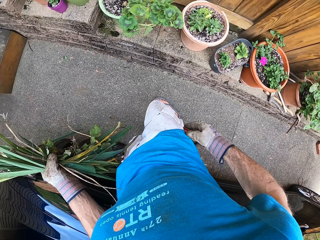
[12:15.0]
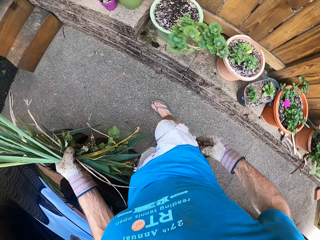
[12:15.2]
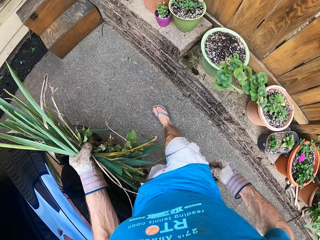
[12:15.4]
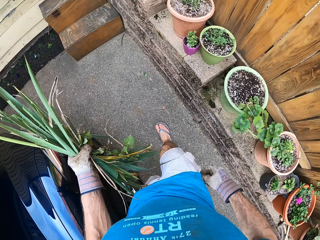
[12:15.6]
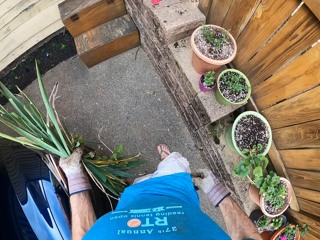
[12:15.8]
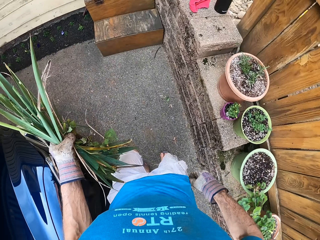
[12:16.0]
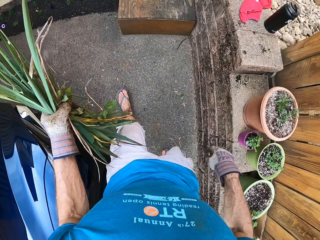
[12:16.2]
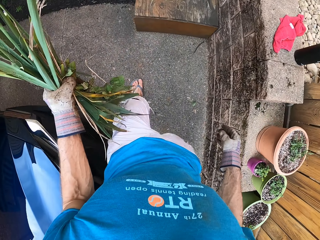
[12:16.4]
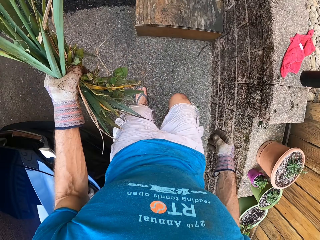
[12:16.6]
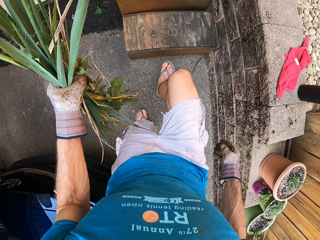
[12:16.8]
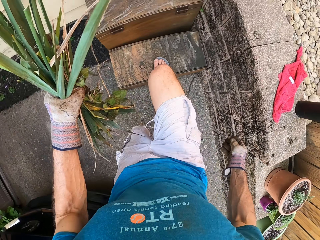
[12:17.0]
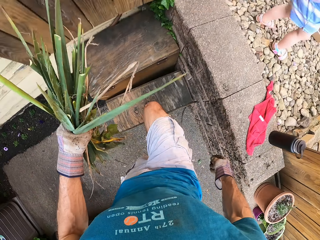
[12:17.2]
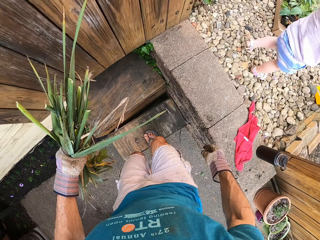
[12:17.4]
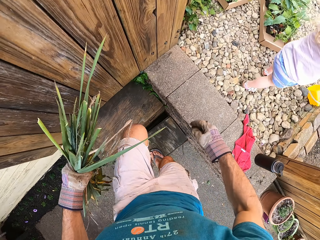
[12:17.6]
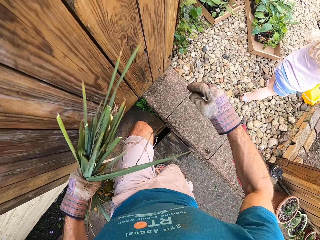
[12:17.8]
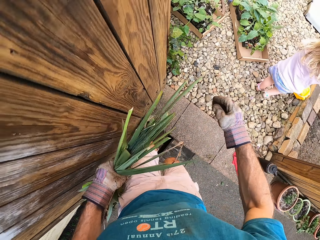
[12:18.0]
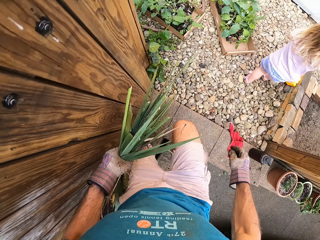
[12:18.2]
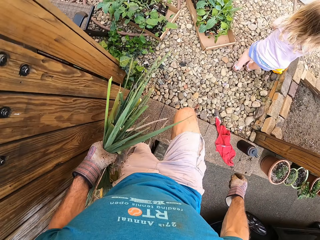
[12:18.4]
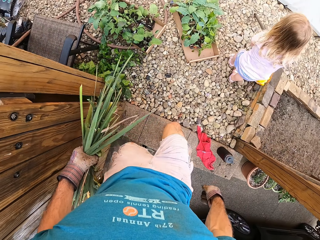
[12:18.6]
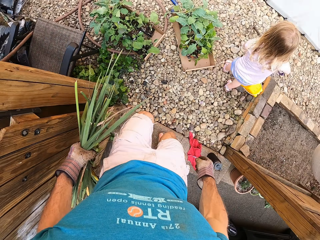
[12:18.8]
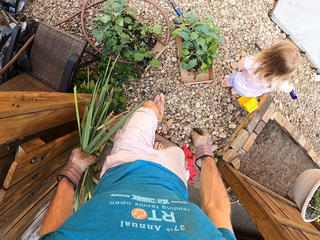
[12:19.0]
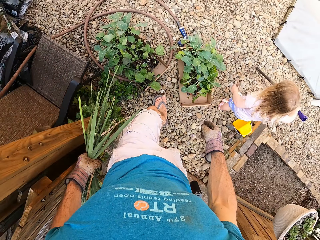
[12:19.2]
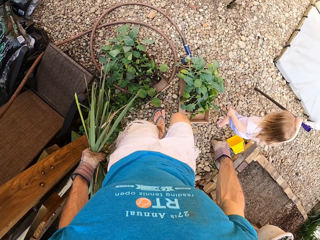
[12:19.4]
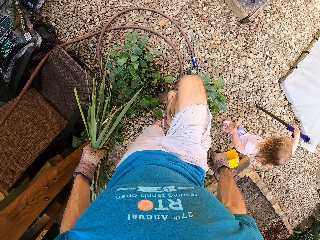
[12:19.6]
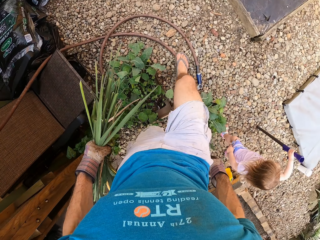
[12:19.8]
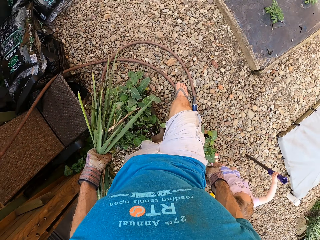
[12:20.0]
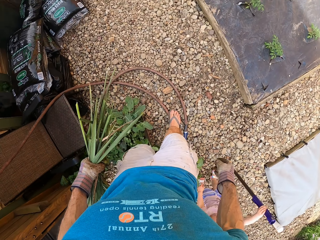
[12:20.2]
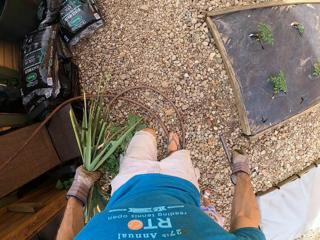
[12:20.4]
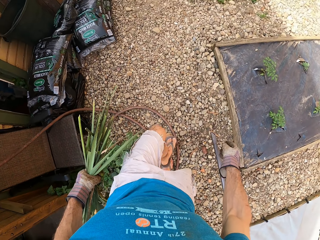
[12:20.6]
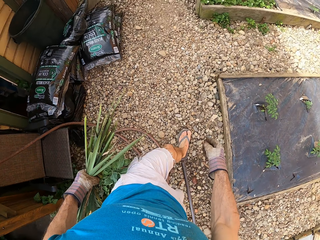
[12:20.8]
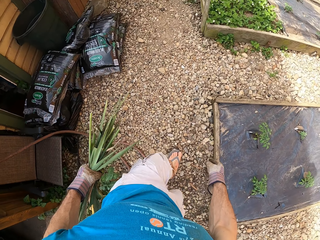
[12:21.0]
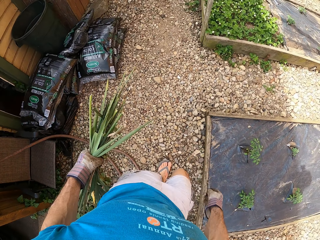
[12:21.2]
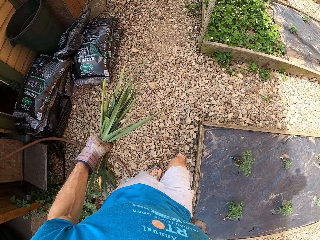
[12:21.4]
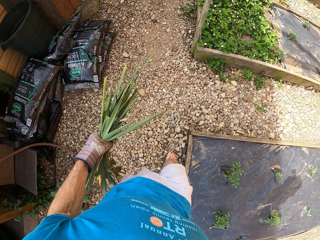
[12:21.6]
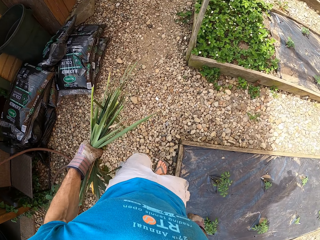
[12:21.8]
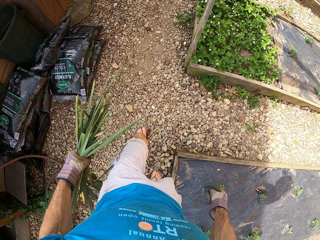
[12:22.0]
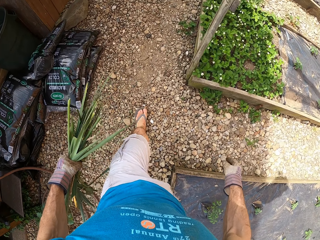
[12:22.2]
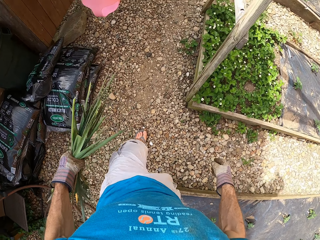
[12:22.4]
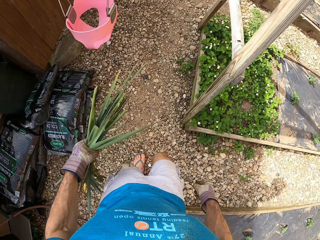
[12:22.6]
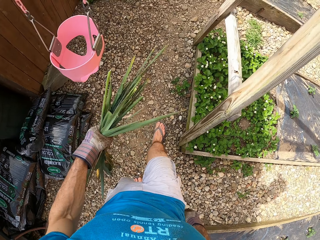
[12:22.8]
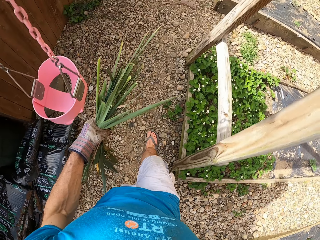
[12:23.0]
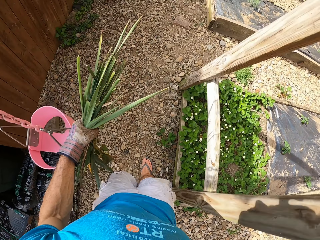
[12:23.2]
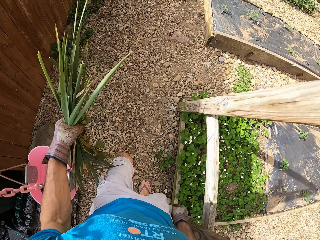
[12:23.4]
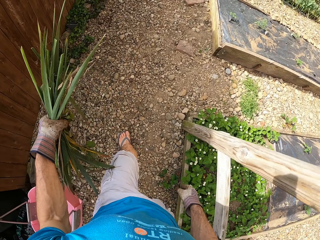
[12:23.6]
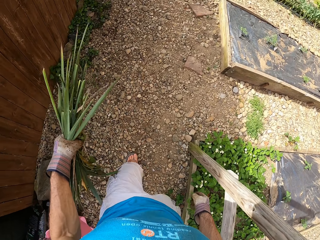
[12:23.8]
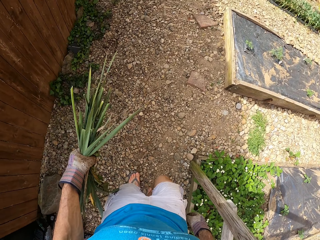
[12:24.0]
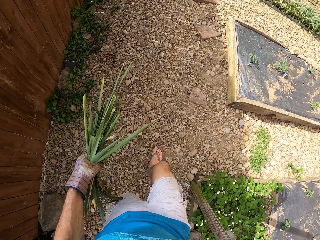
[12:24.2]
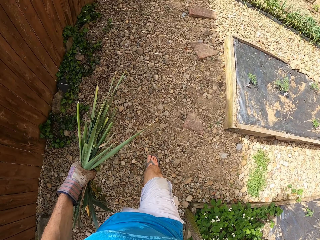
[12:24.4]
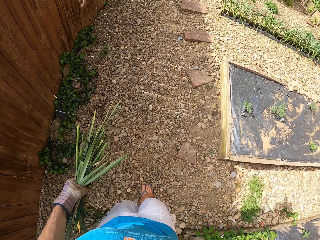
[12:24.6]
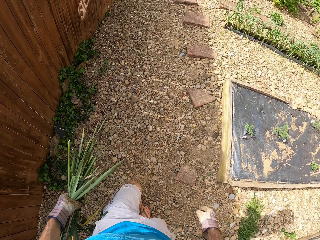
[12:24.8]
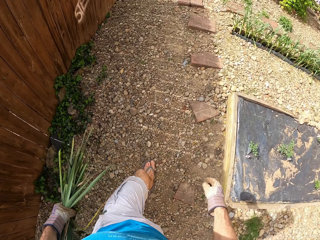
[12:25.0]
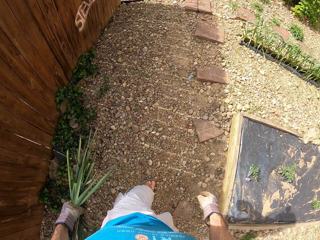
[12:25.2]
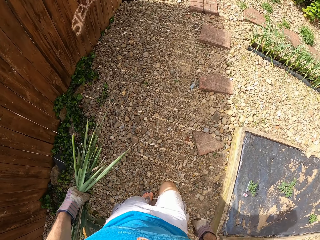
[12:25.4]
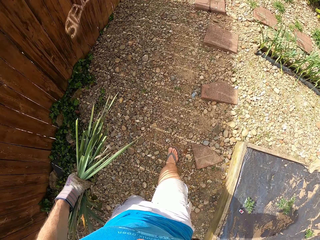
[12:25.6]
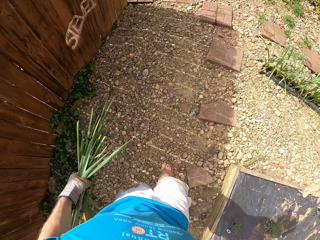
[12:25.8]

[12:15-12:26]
The camera wearer walks around the backyard.

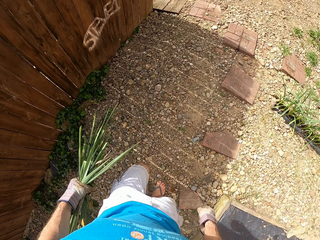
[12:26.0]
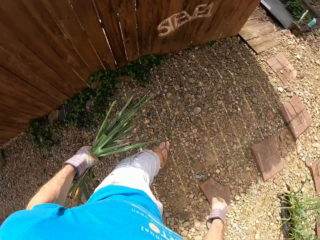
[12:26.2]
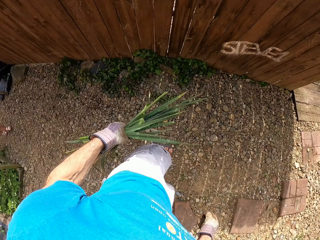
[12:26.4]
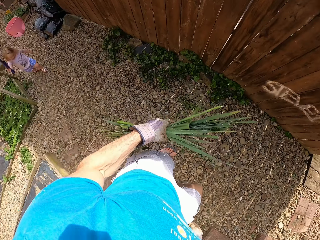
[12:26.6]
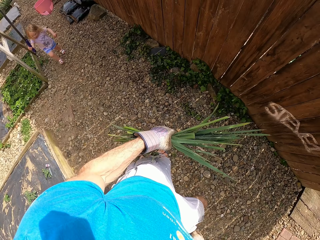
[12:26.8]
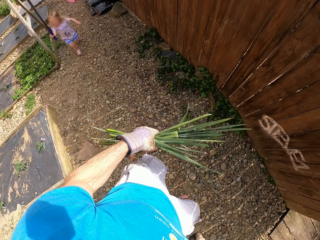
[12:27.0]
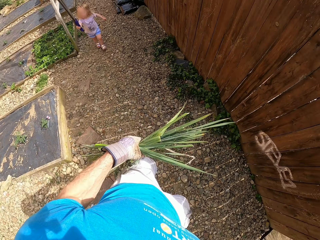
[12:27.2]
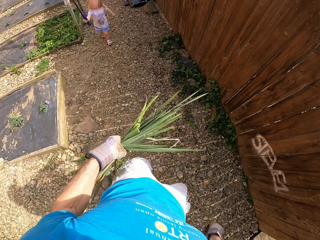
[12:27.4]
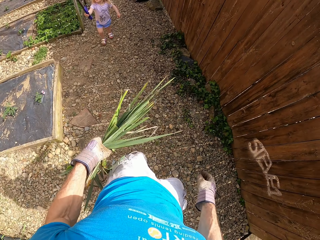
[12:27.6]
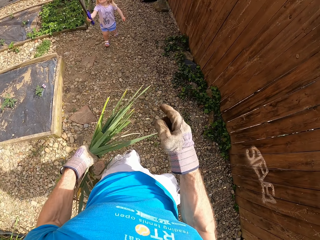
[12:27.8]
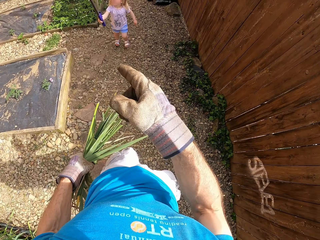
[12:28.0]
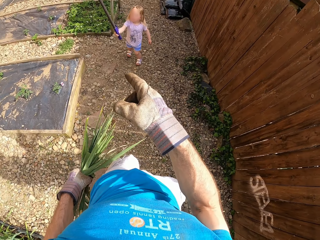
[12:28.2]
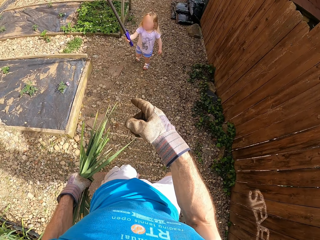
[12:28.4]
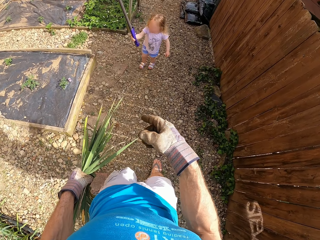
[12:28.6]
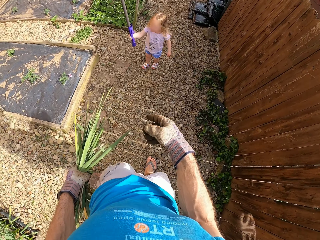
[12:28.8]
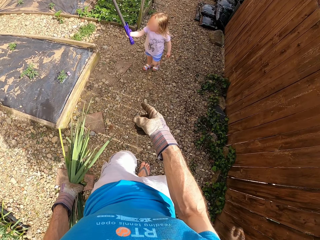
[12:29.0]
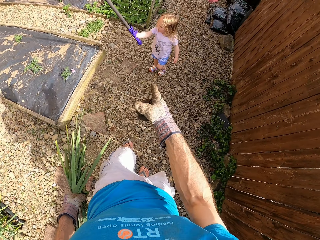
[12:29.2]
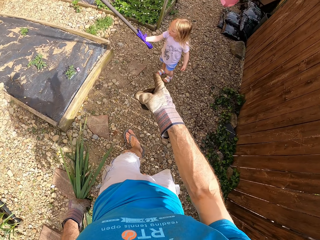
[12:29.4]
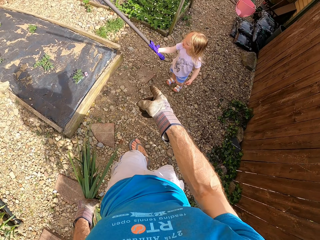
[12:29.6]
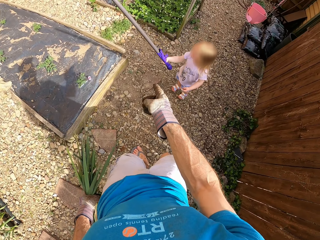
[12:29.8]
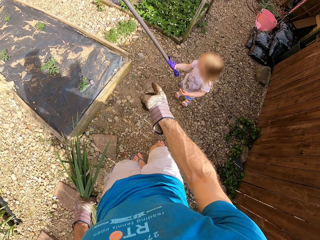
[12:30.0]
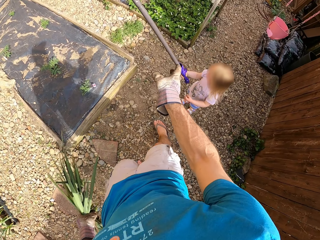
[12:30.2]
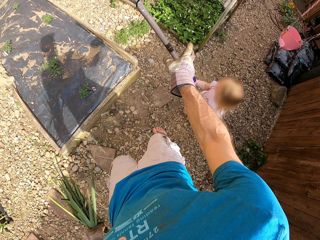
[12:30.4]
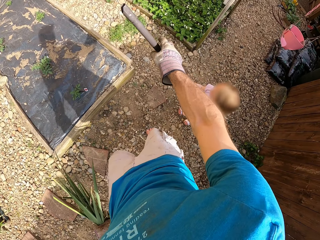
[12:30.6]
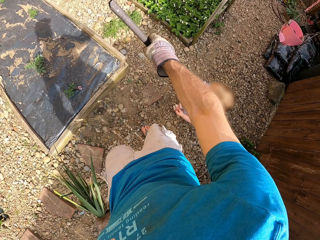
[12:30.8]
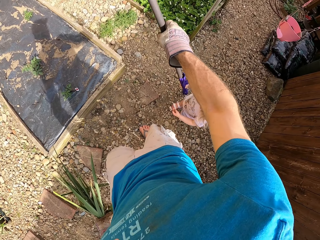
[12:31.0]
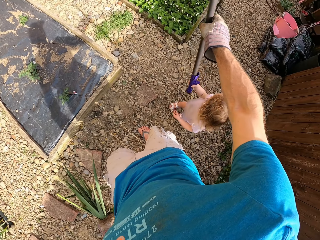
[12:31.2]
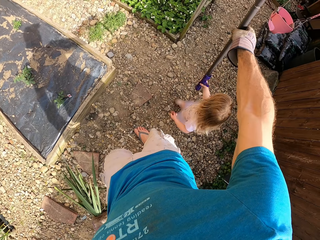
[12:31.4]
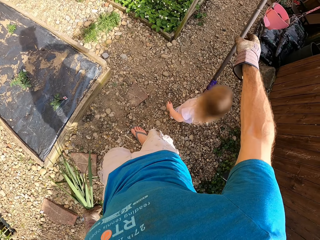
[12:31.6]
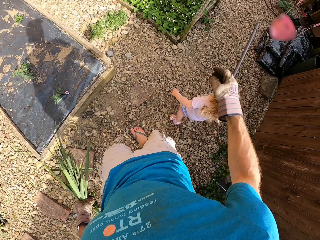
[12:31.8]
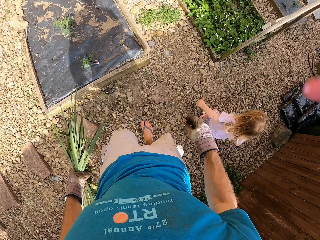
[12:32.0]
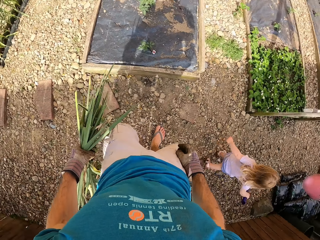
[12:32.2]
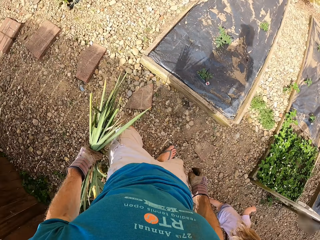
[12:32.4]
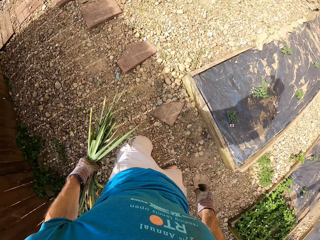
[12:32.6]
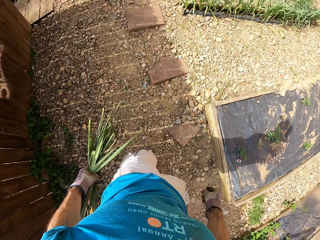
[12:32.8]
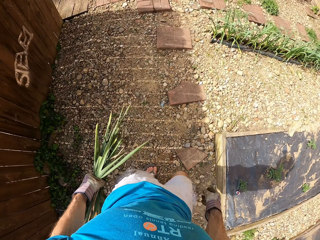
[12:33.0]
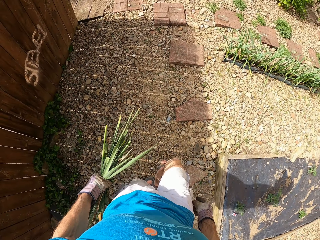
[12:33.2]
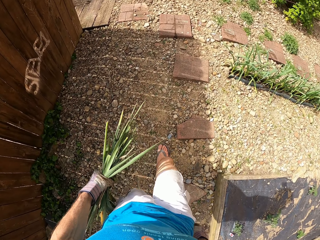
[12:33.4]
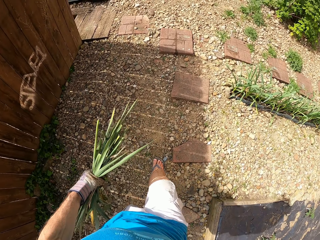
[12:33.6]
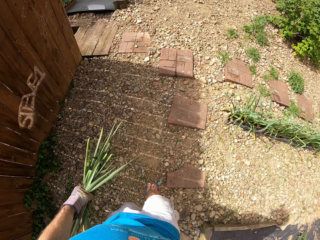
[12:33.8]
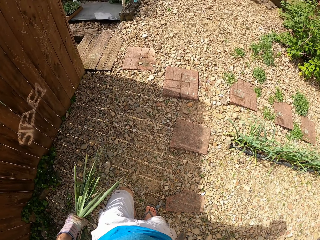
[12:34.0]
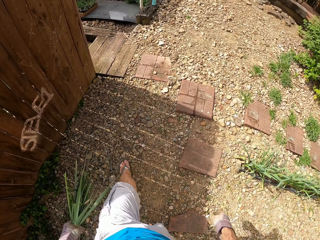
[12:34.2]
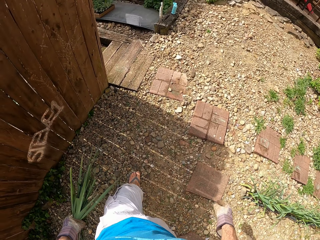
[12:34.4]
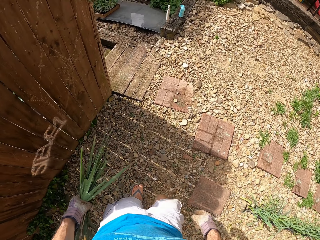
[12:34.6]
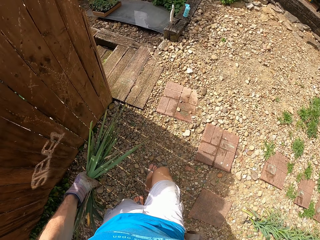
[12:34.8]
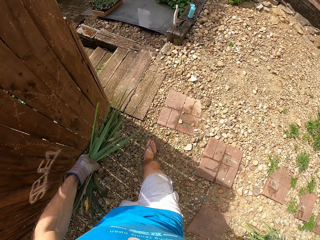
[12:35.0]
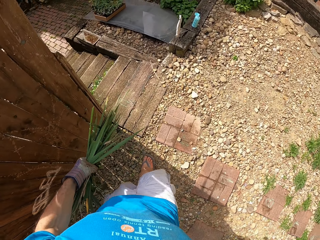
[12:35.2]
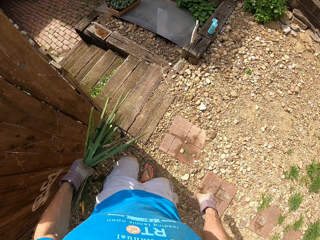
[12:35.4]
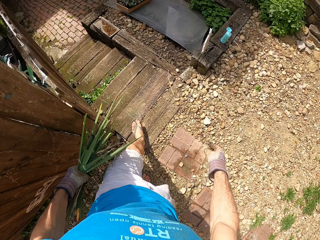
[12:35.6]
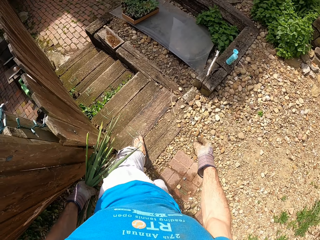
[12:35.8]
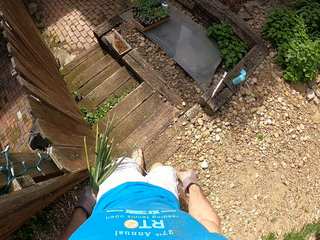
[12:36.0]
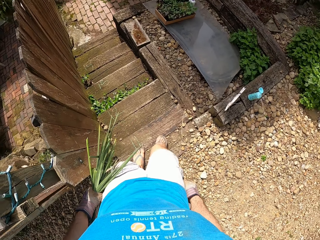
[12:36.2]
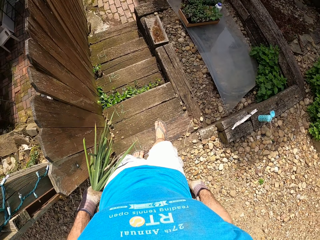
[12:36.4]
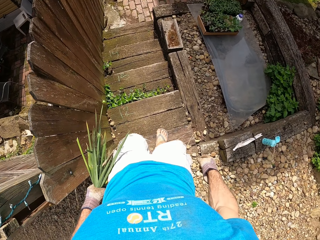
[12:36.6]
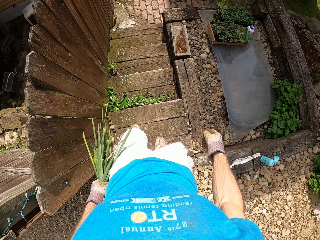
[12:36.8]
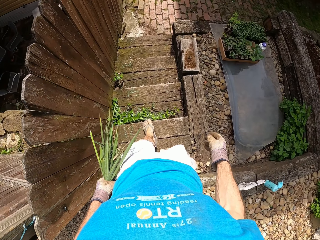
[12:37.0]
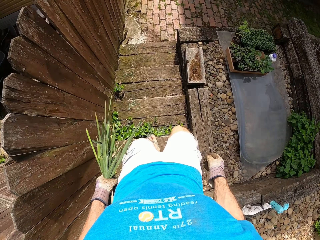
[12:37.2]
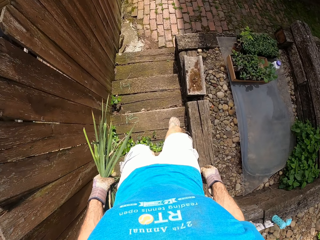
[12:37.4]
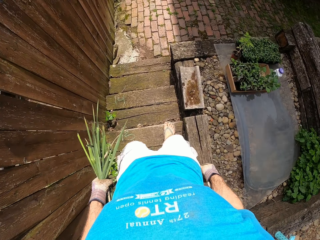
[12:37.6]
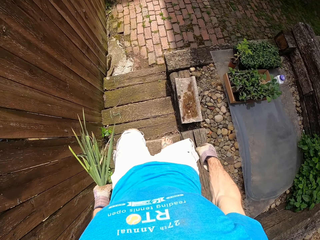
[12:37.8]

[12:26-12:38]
The camera wearer points to a metal tool on the kid's hands. They hold the metal tool. They take something. They walk around the backyard.
